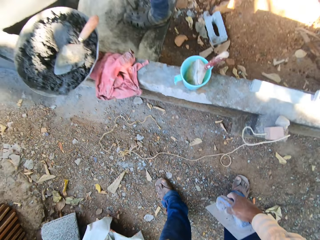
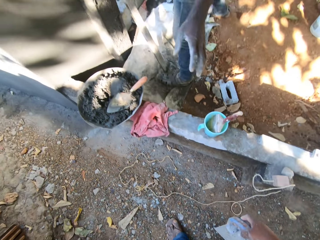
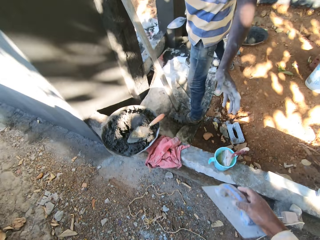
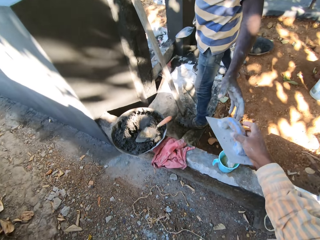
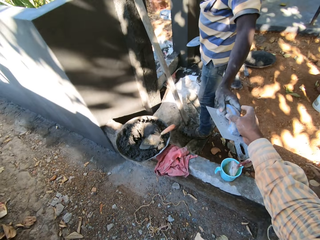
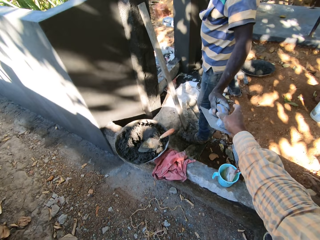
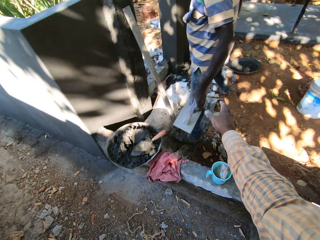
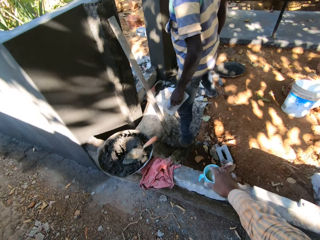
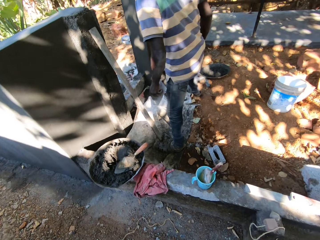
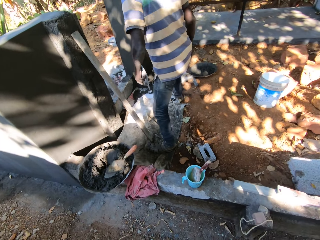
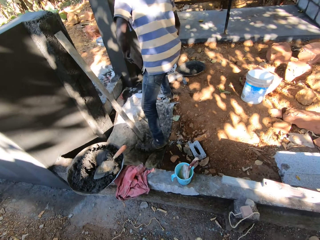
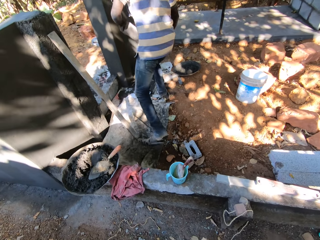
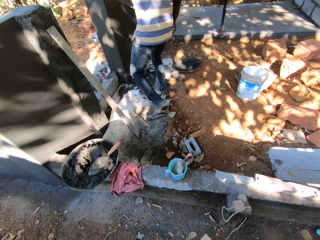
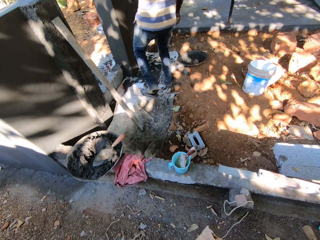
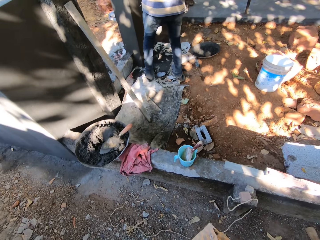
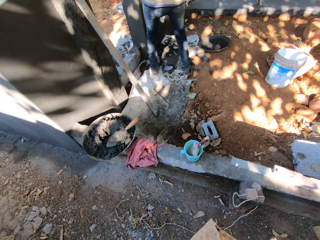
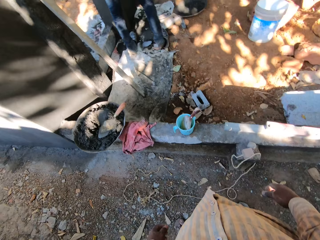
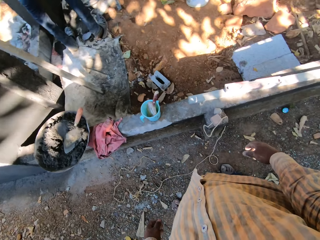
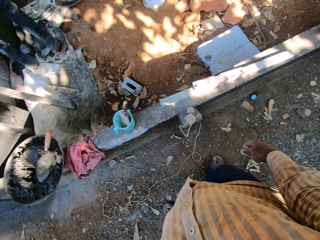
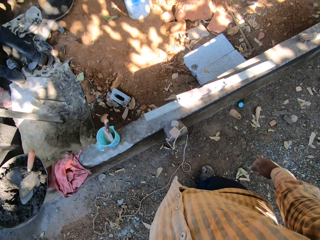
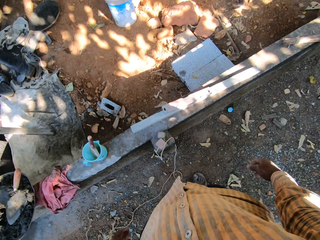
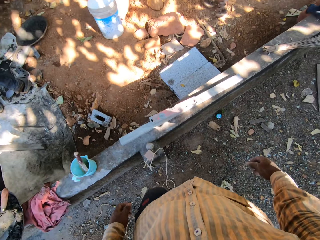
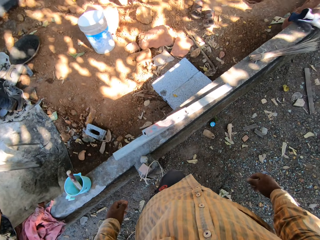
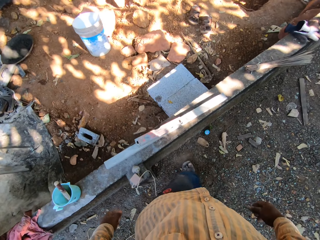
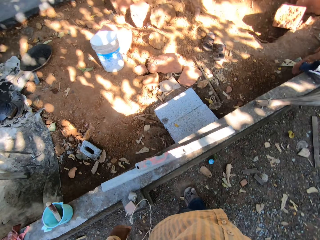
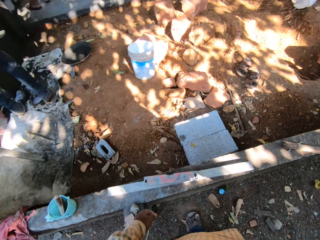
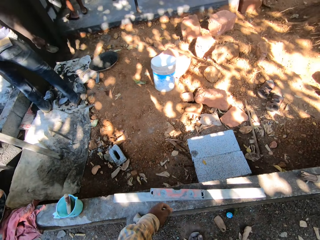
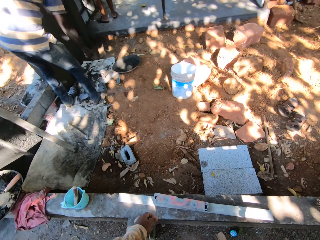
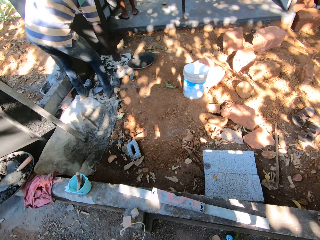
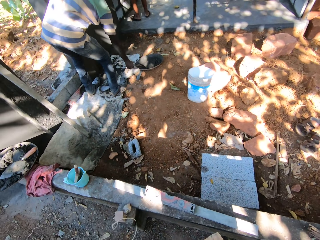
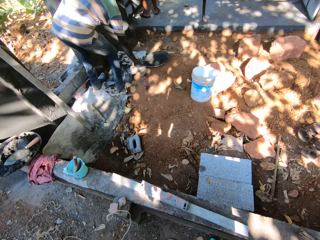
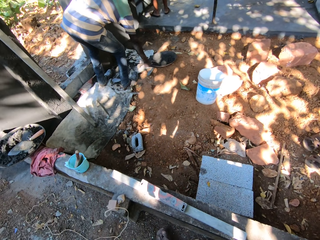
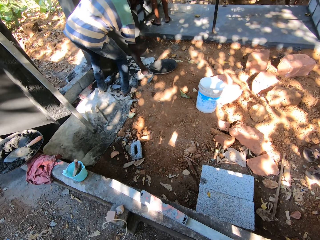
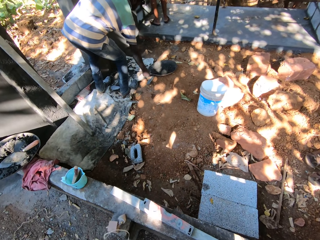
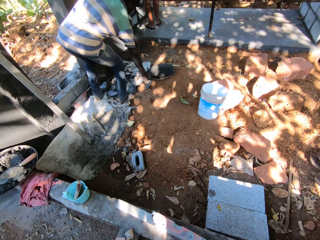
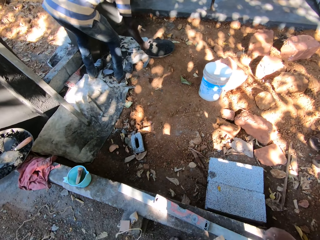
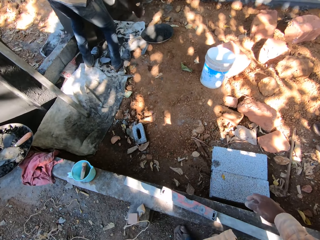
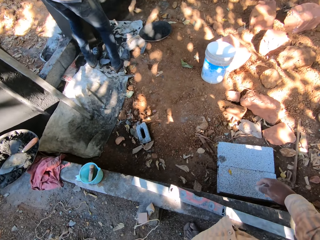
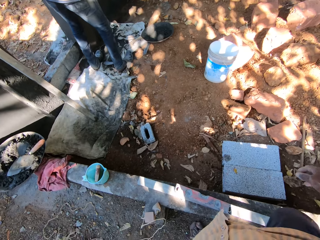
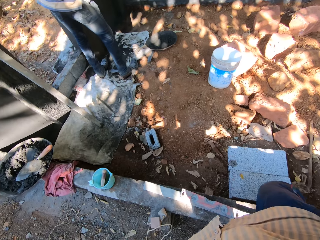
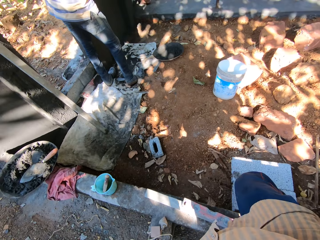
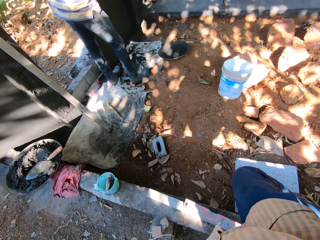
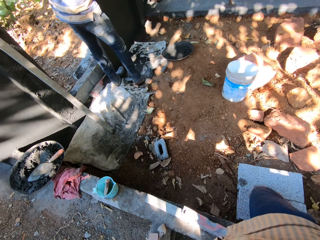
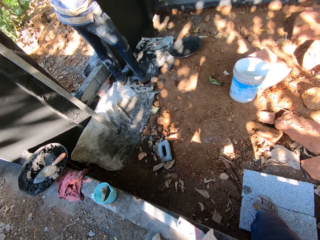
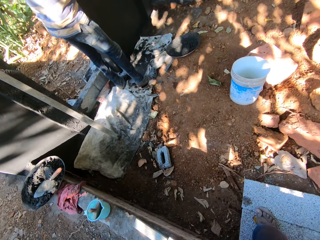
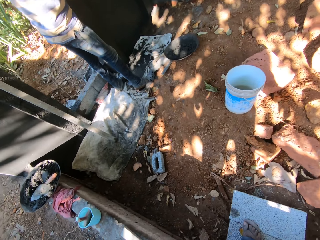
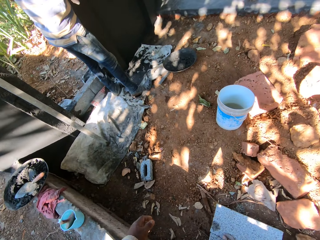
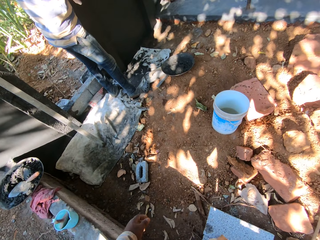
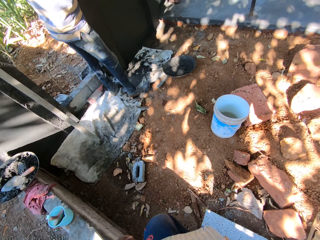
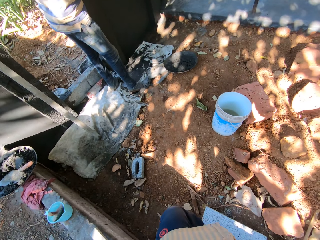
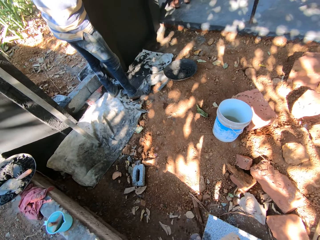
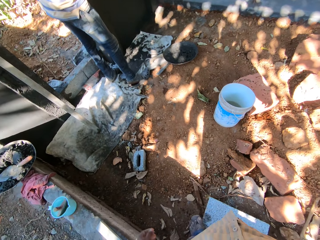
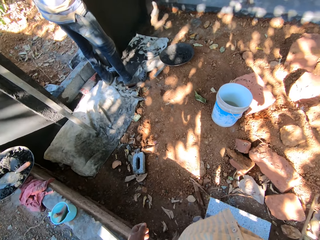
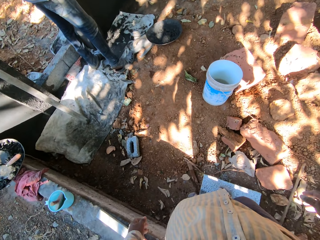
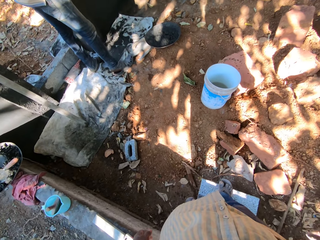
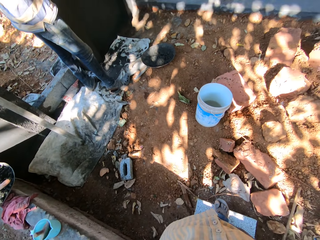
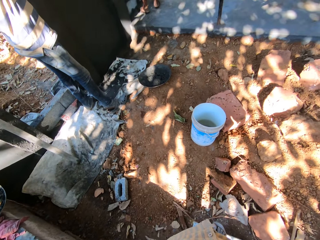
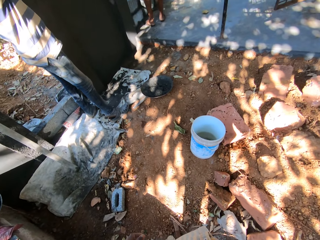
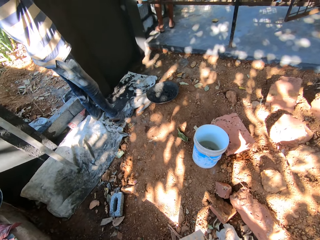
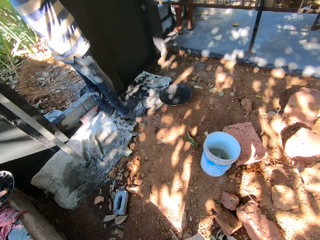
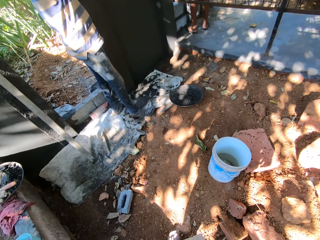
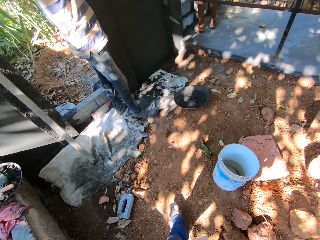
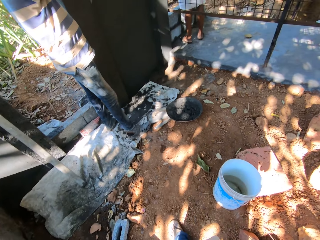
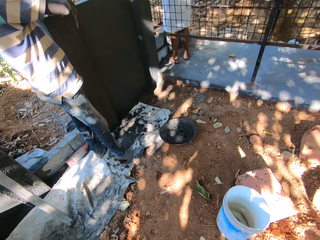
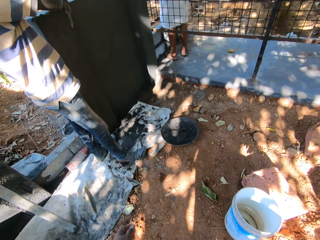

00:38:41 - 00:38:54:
The camera wearer gives the trowel to the man with his right hand. The man moves around. The camera wearer walks around. The man picks up mortar. The camera wearer climbs over the wall. The man throws the mortar to the wall.

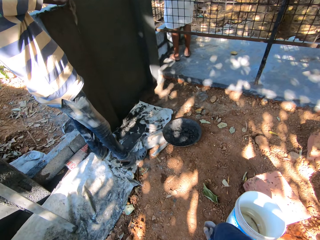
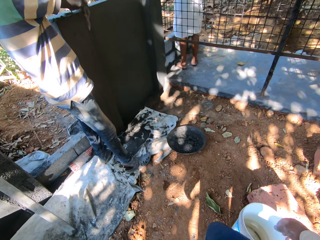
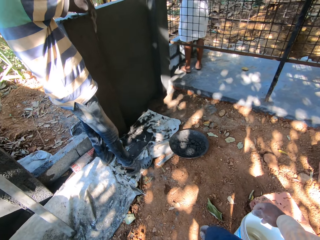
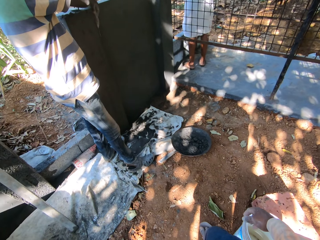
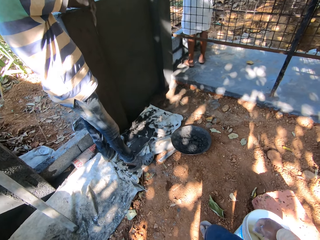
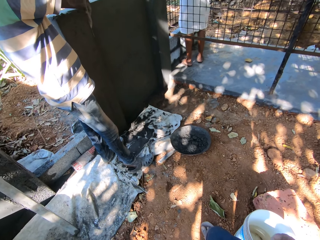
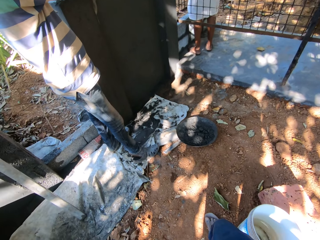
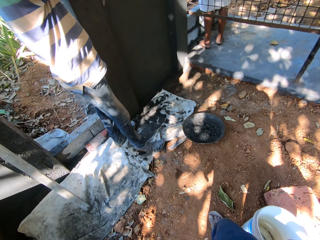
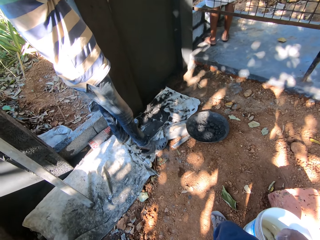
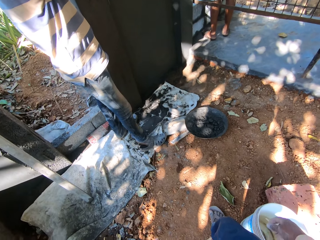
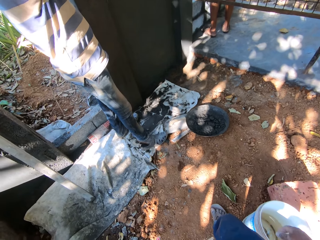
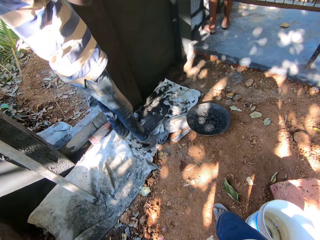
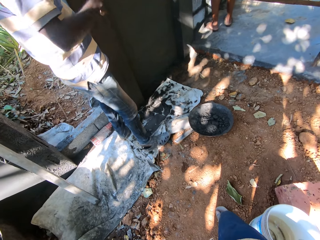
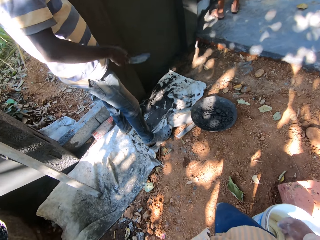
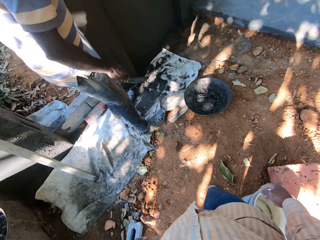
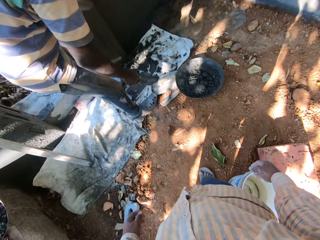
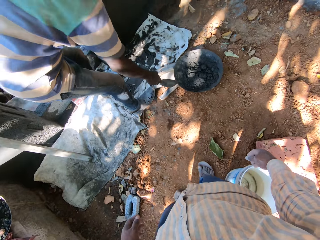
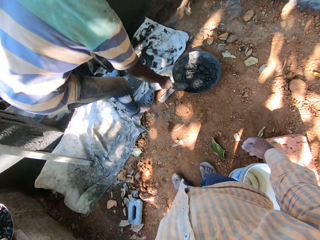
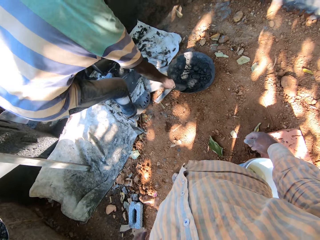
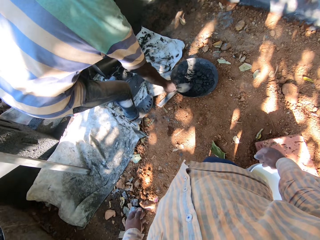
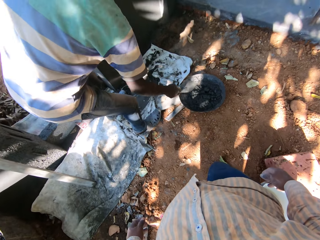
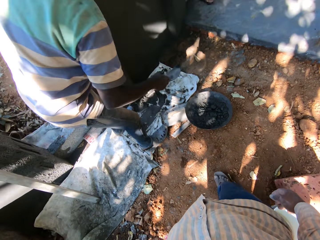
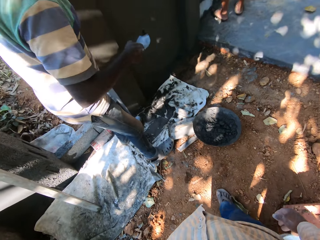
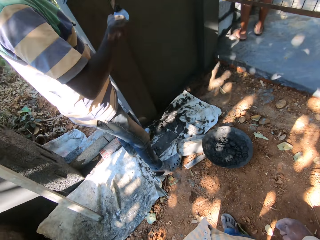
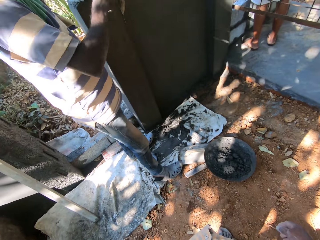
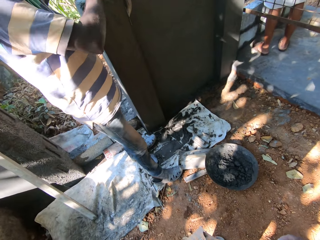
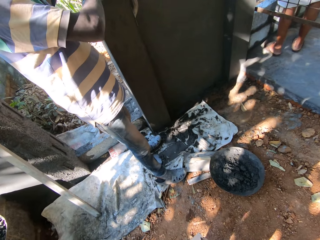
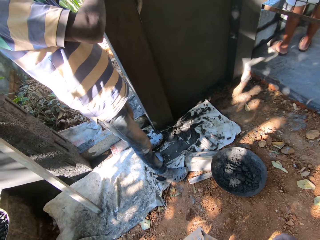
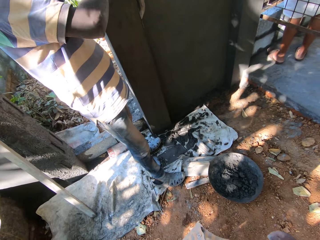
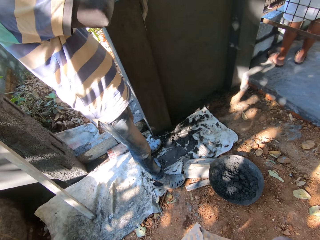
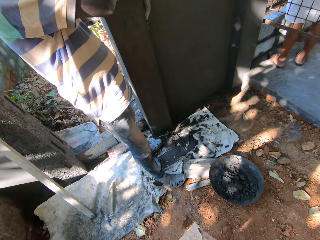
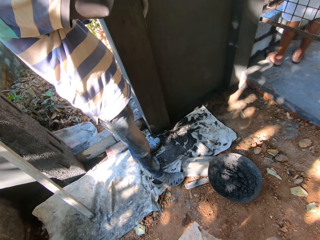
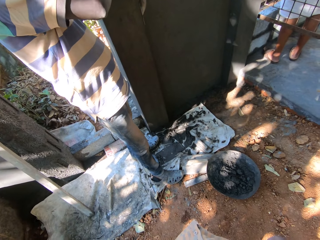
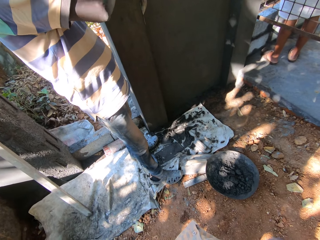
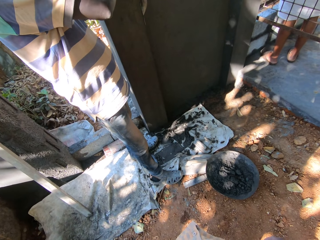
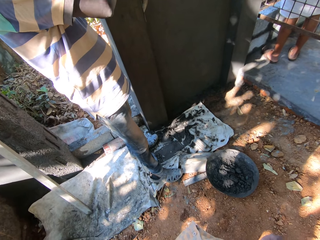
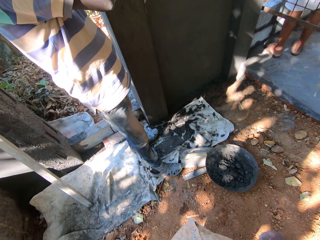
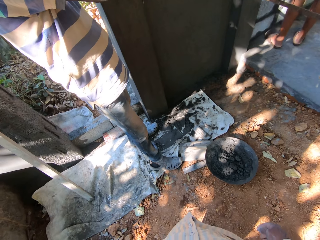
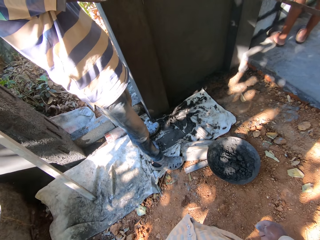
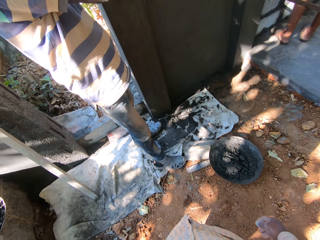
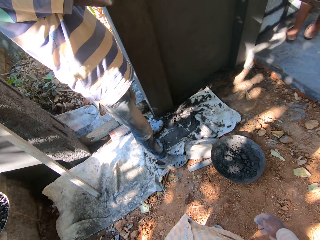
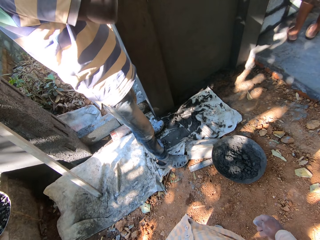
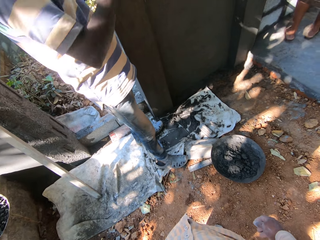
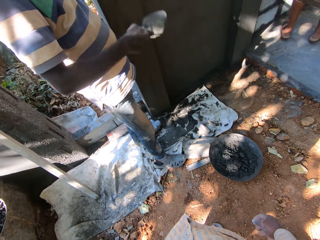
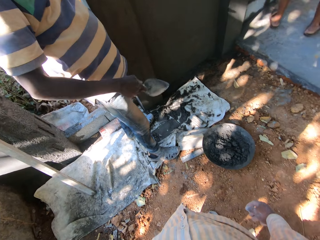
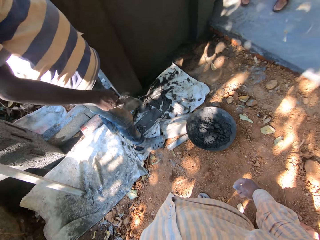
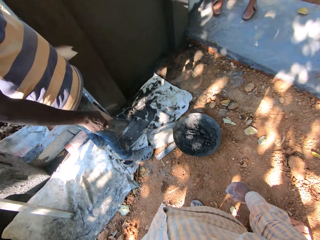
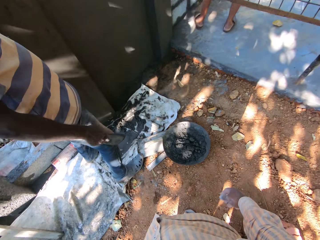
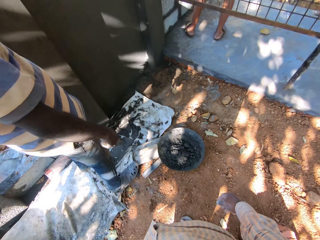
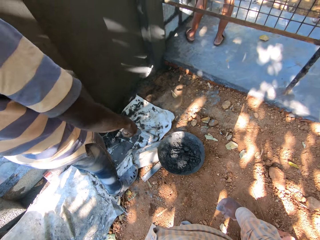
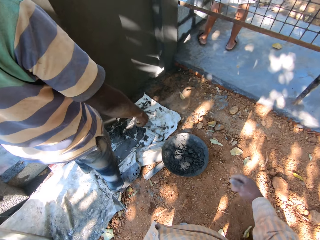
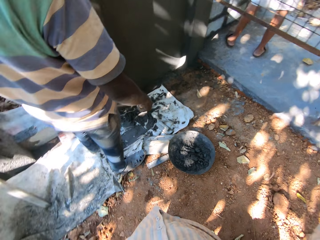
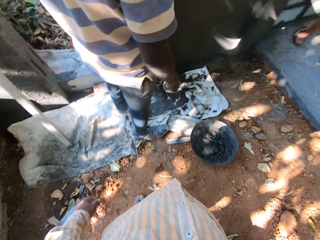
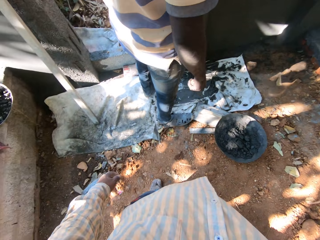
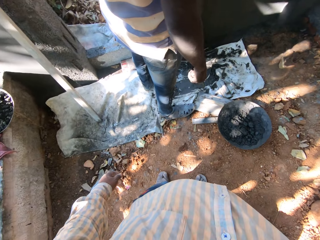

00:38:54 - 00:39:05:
The man picks up cement or mortar from a tray on the ground with the trowel in his right hand. The man drops the mortar on the wall.
